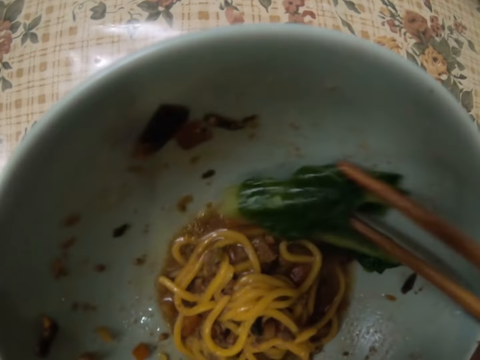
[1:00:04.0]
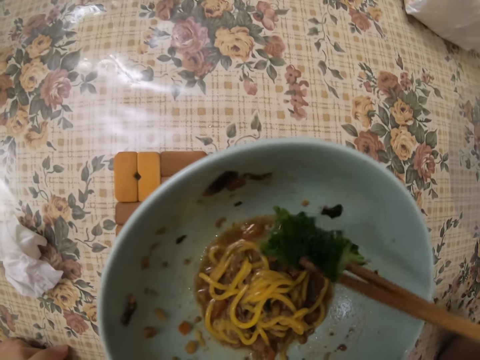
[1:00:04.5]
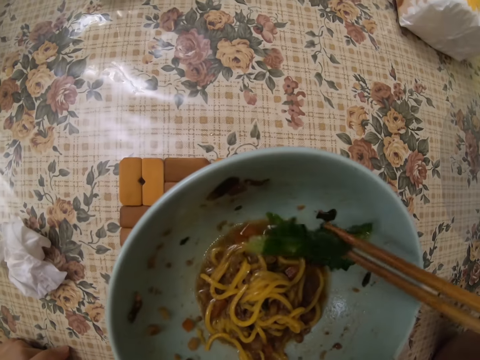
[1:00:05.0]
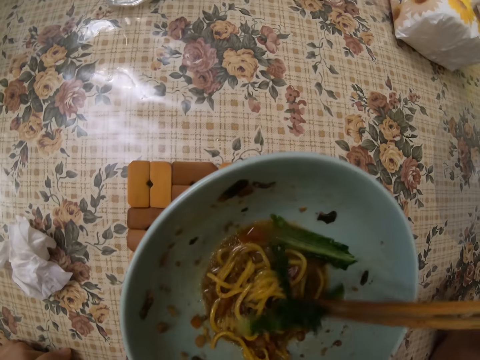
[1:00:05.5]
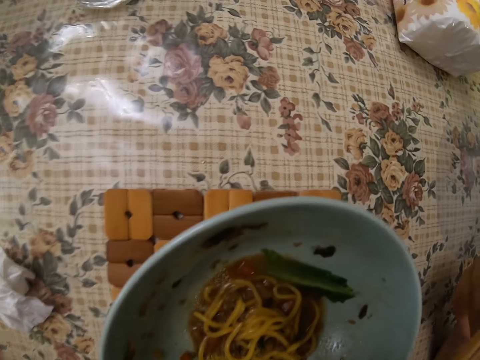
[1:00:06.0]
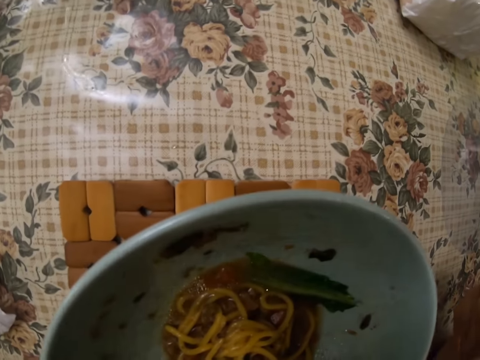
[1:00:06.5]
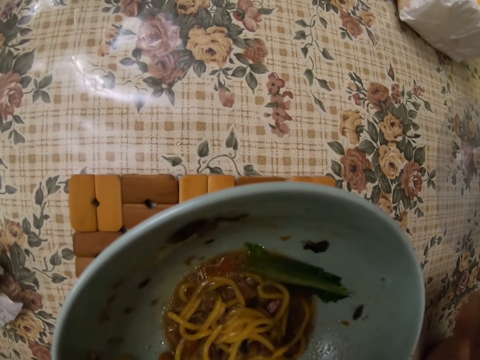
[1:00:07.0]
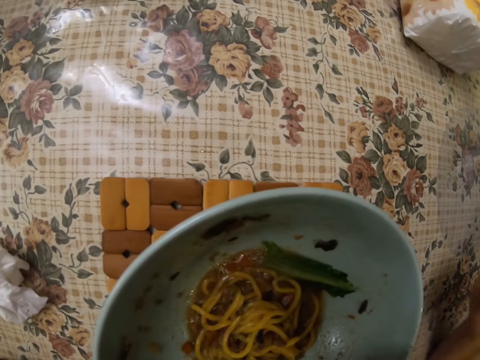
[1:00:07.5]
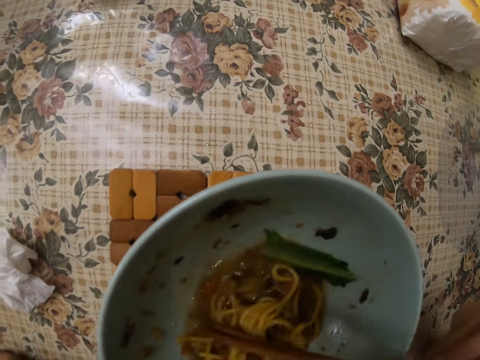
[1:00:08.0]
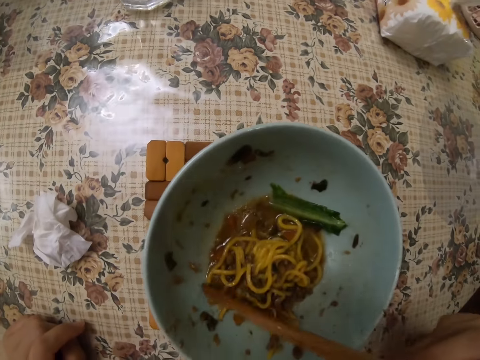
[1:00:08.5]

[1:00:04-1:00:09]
The camera wearer eats the noodles.

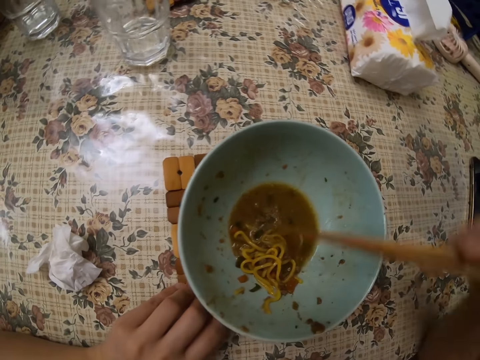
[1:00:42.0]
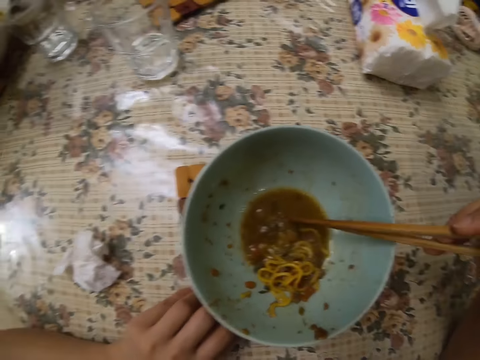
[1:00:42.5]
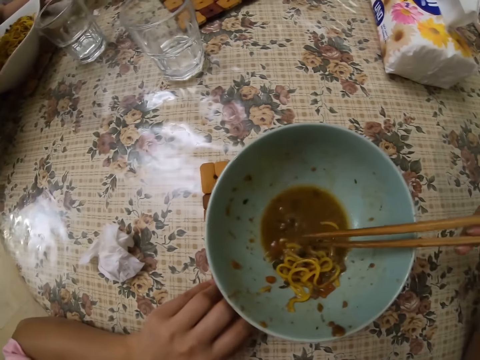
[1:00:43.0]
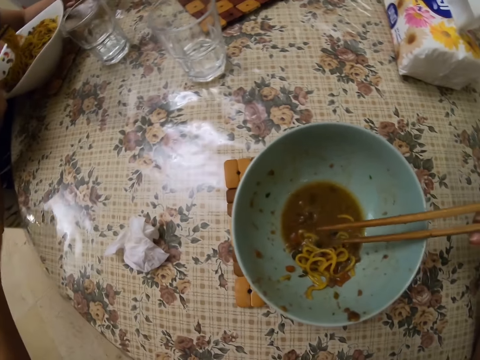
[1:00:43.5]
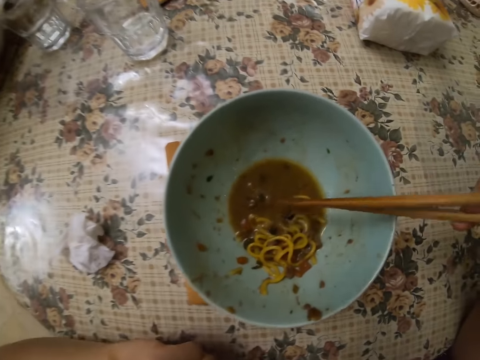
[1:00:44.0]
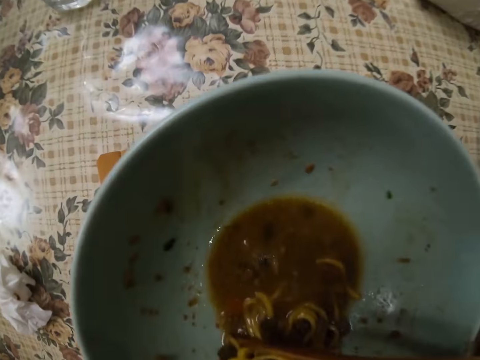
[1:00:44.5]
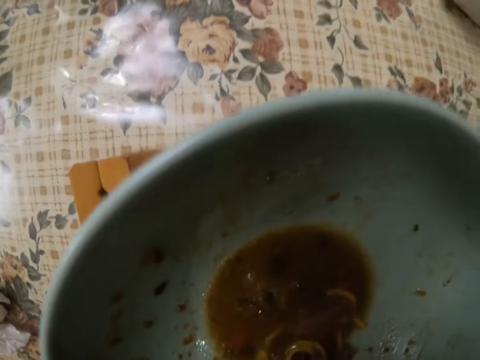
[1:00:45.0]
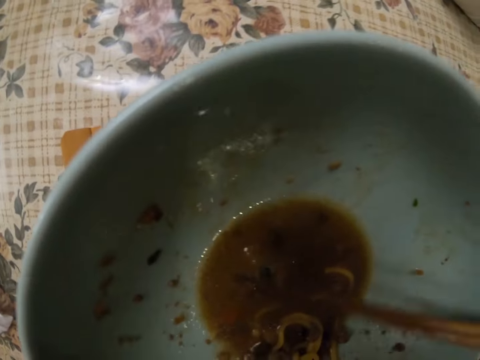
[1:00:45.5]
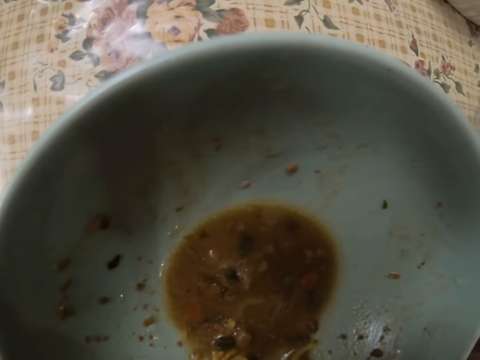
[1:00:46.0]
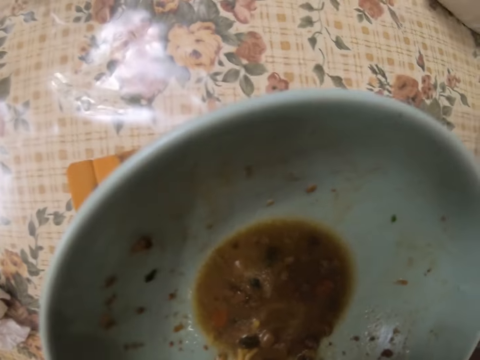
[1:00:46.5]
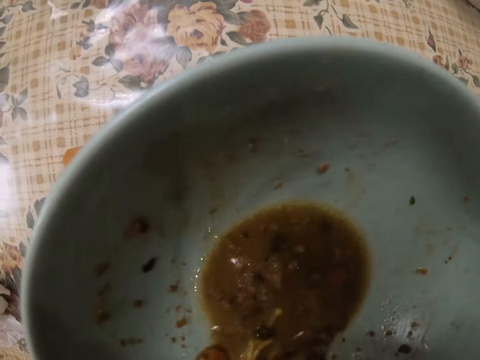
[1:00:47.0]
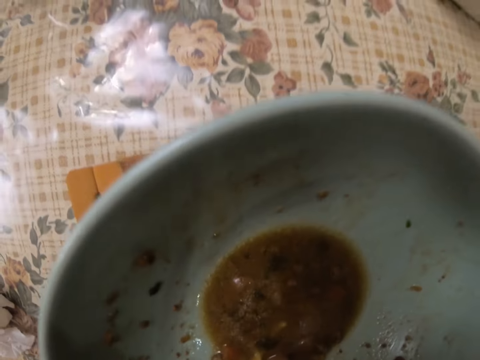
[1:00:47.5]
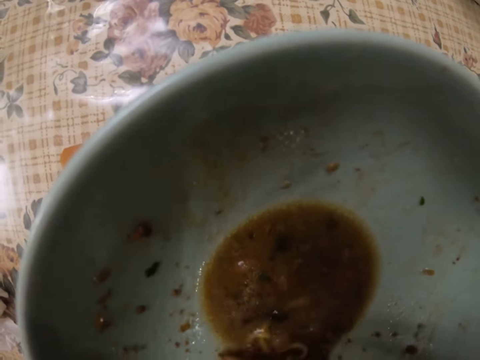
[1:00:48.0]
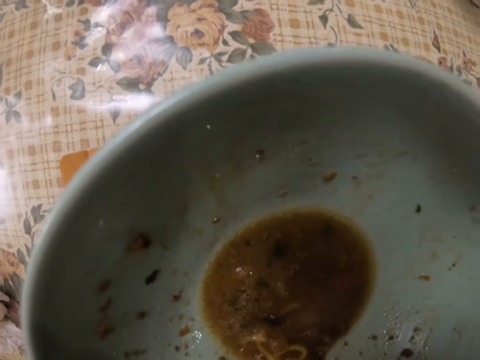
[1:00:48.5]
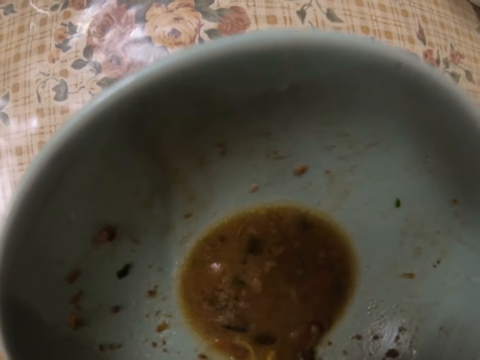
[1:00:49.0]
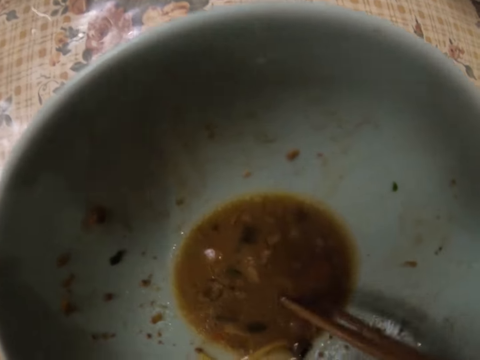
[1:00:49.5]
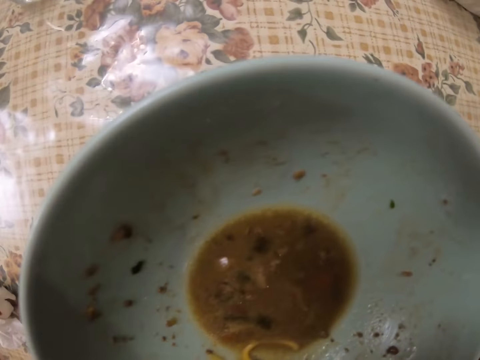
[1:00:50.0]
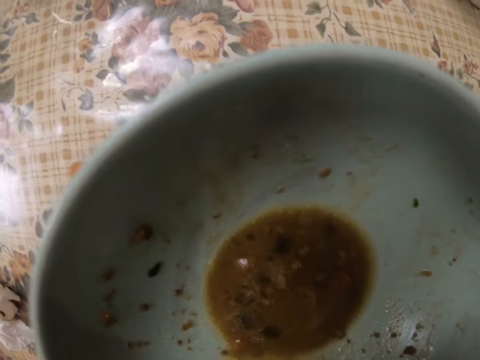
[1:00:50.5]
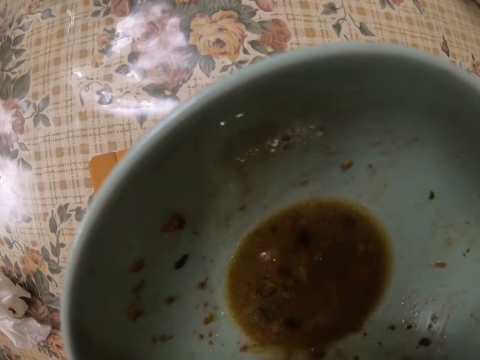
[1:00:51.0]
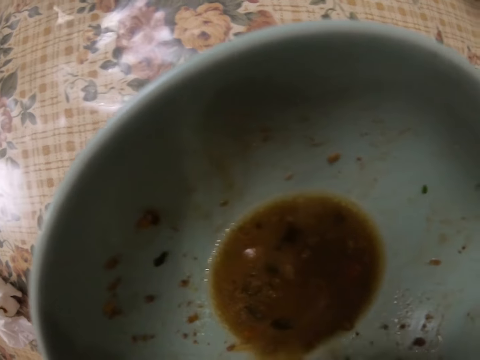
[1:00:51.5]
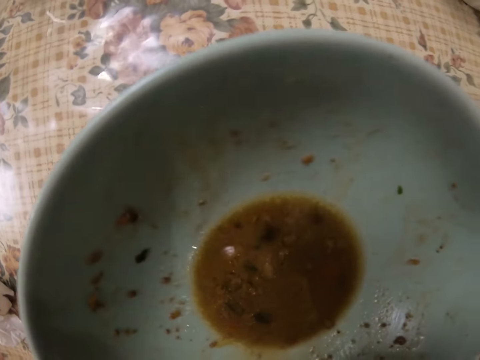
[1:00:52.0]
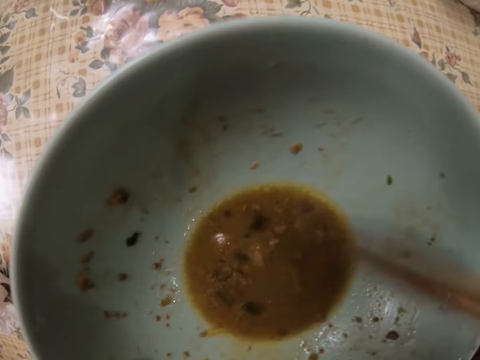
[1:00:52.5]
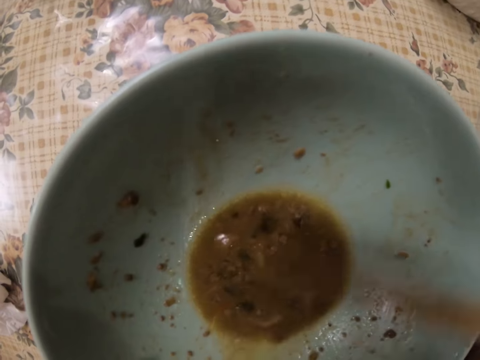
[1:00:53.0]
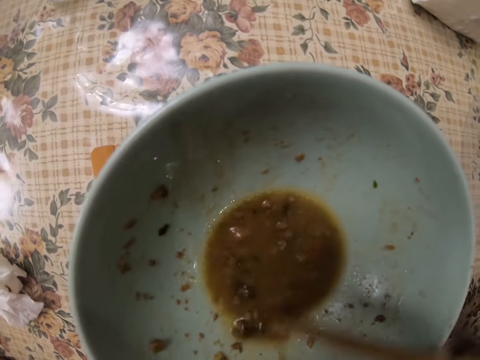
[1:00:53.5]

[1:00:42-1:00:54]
The camera wearer touches a man with the left hand. They talk to the man. They eat the noodles with the chopping stick.

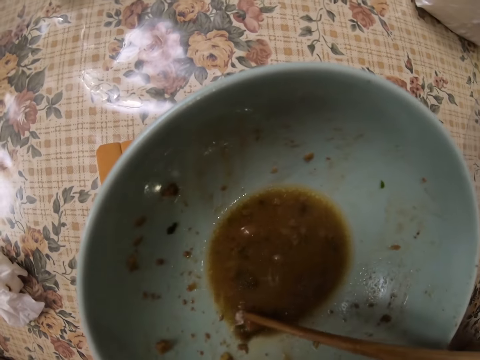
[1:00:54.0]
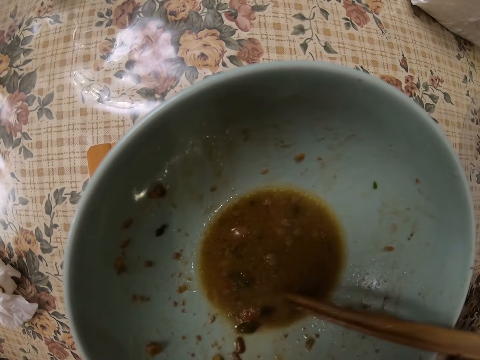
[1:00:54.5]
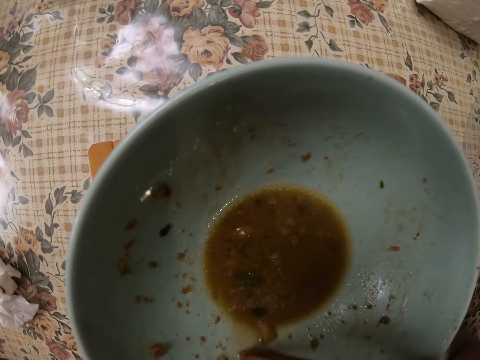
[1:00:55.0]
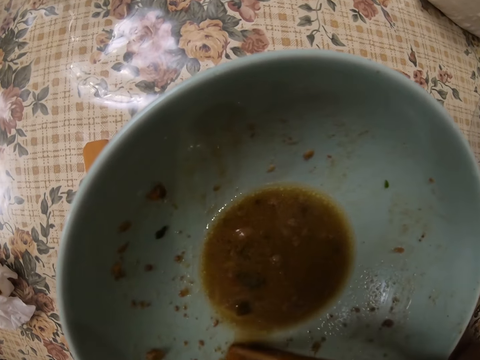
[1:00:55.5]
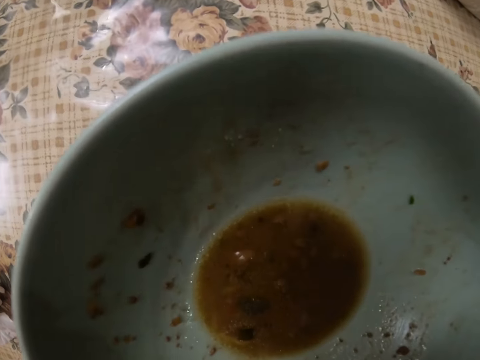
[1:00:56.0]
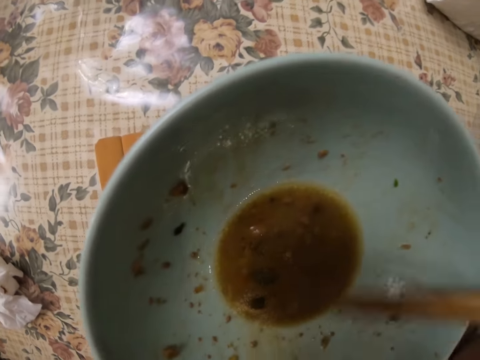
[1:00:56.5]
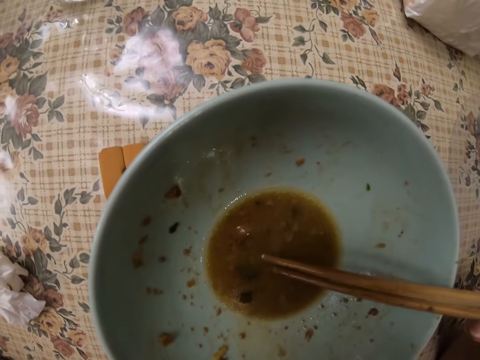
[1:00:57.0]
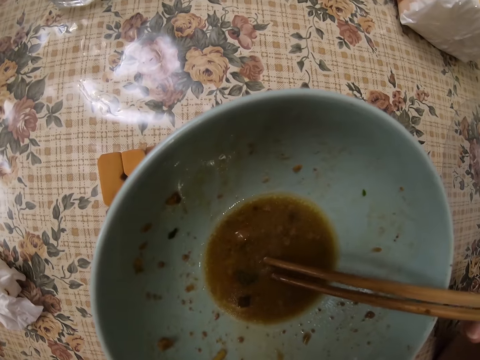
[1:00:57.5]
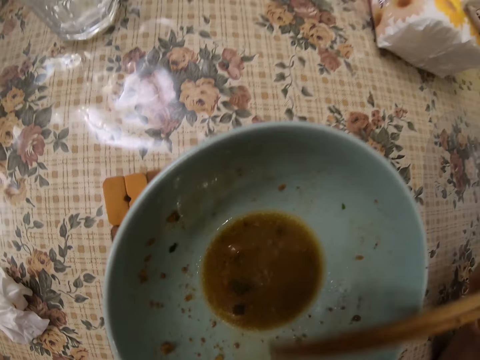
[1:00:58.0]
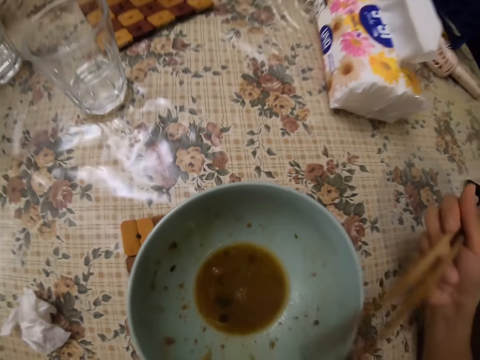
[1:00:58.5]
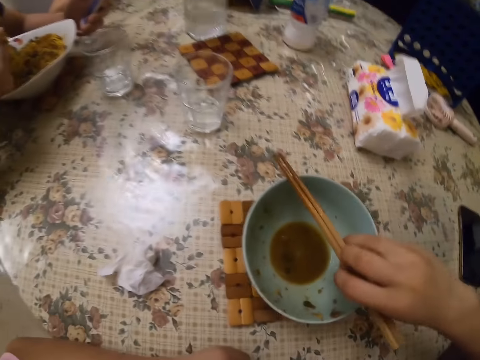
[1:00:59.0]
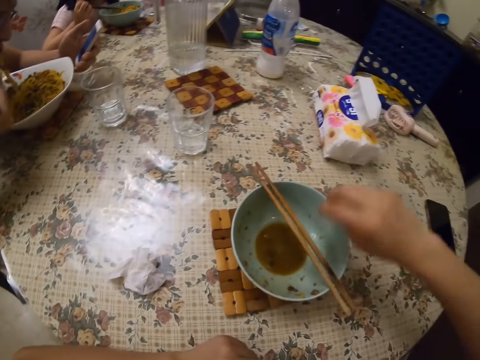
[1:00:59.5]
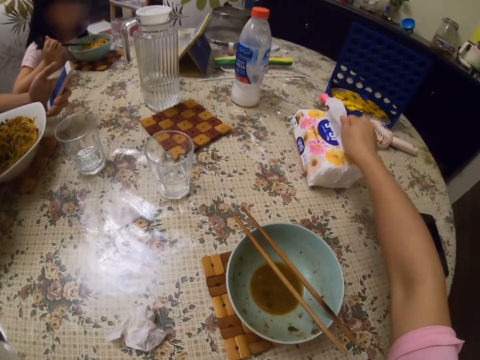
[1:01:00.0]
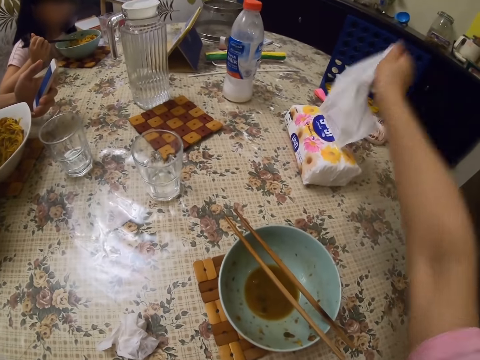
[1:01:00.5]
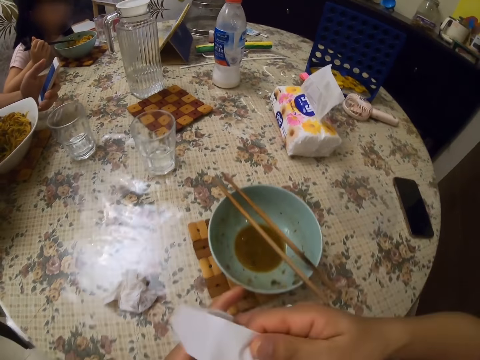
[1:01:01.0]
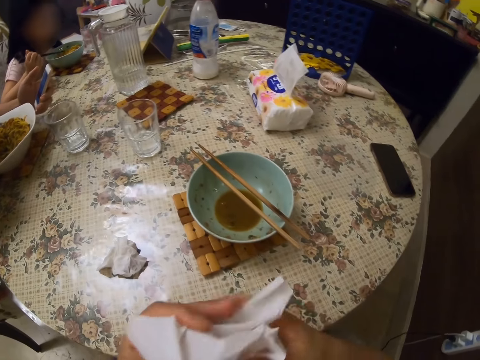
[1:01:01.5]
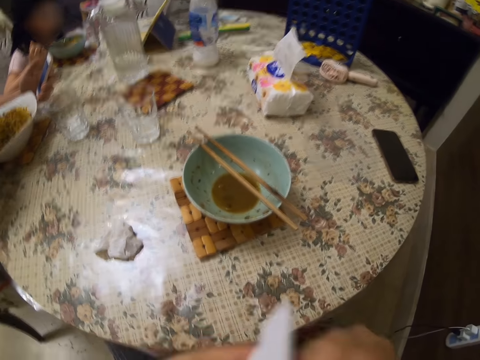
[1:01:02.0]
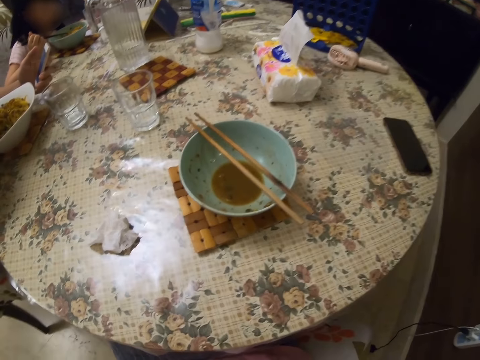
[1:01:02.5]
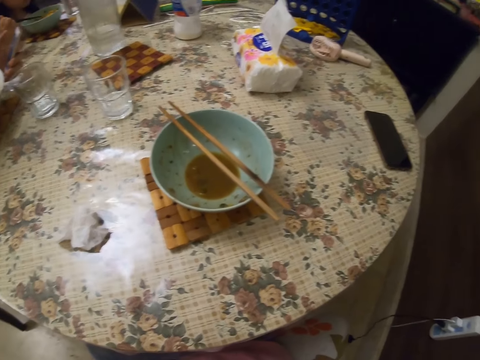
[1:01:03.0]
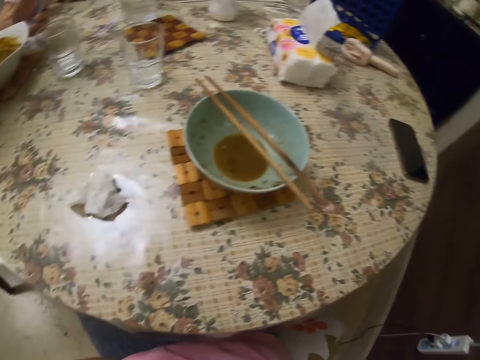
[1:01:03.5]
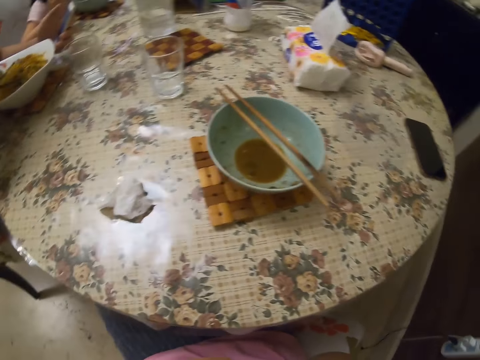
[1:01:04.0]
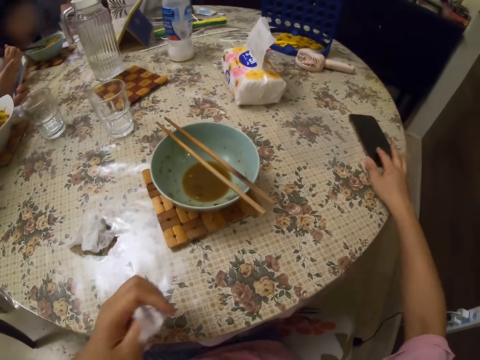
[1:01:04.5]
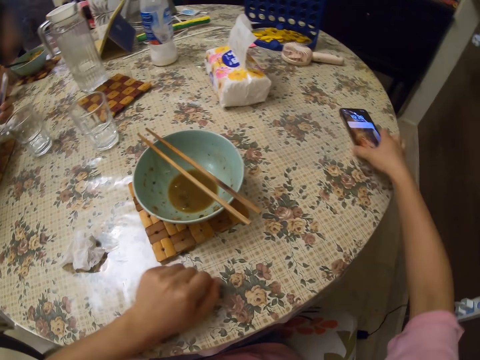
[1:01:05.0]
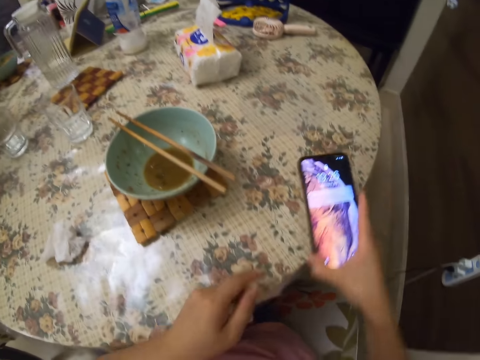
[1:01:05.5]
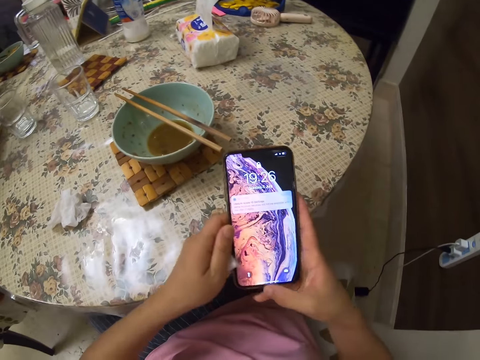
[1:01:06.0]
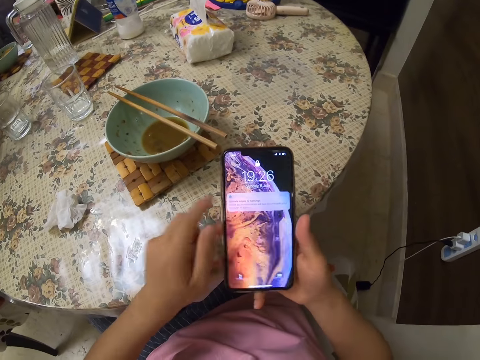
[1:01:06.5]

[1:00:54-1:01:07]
The camera wearer places the chopsticks on the plate. A man uses the phone. A child eats the meal. The camera wearer takes the serviette. She wipes her mouth. She takes the phone.
